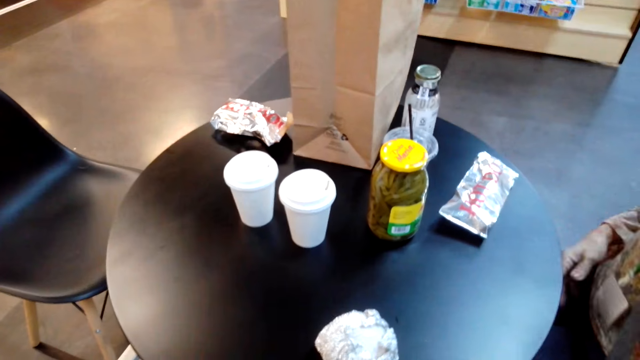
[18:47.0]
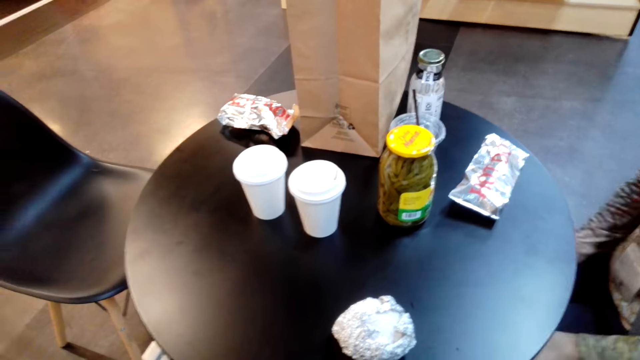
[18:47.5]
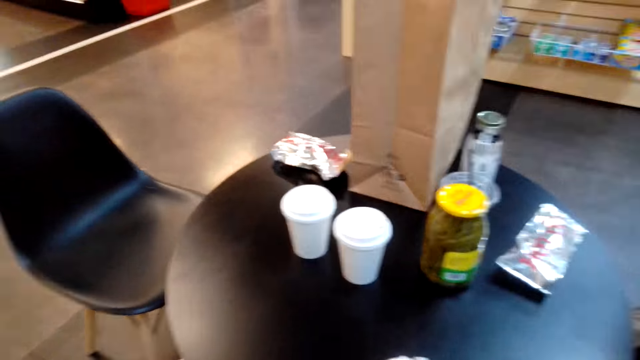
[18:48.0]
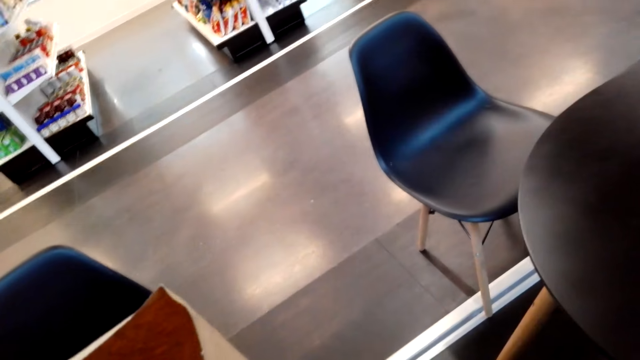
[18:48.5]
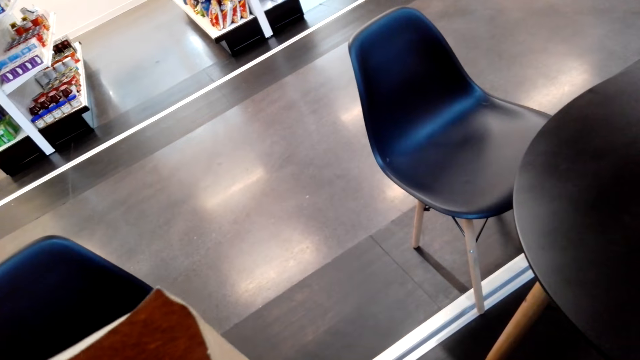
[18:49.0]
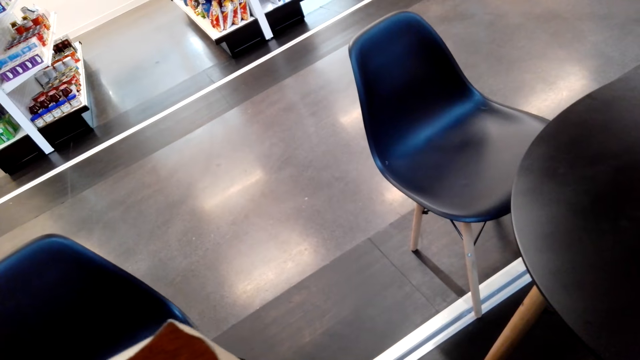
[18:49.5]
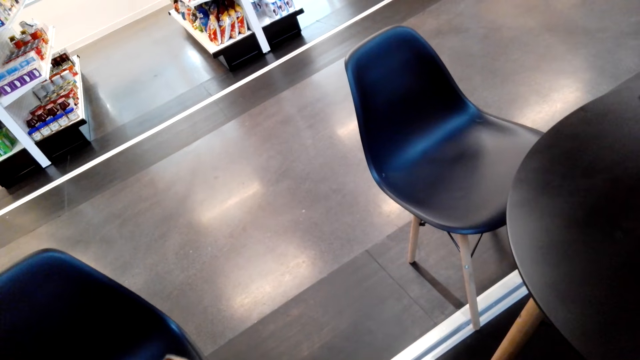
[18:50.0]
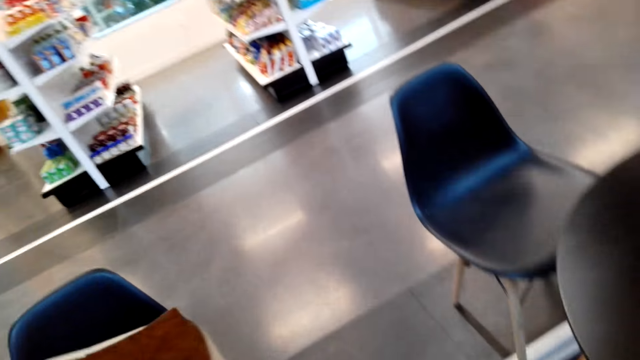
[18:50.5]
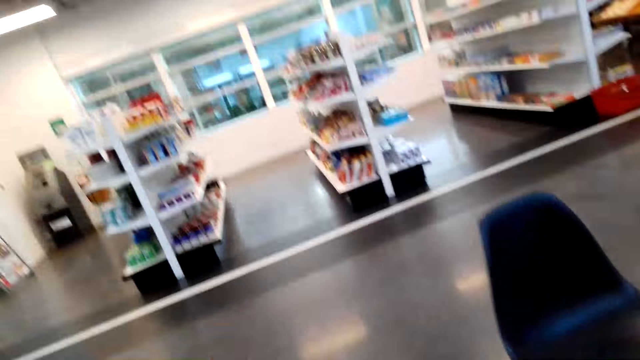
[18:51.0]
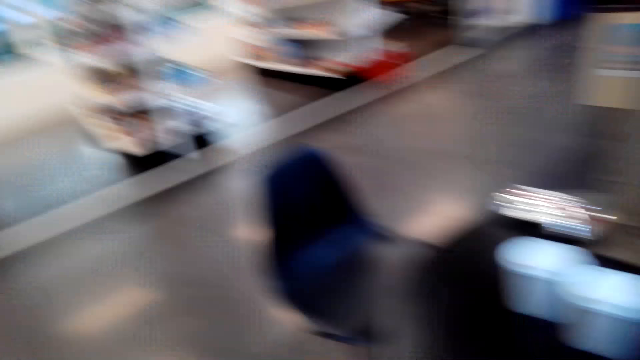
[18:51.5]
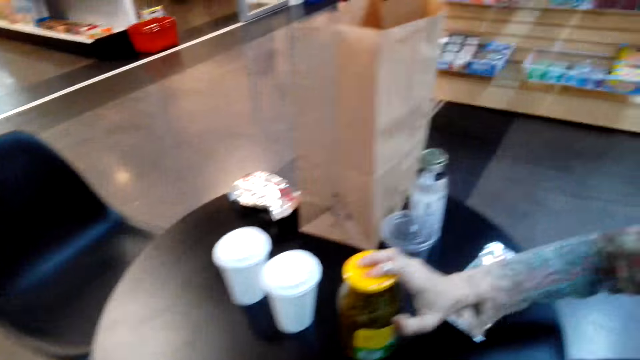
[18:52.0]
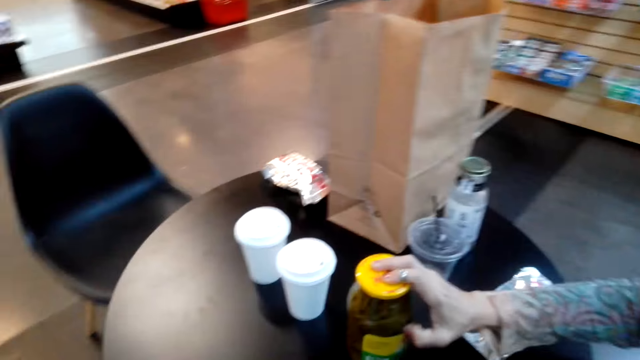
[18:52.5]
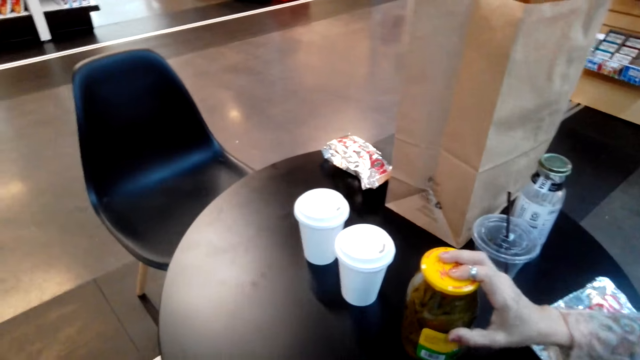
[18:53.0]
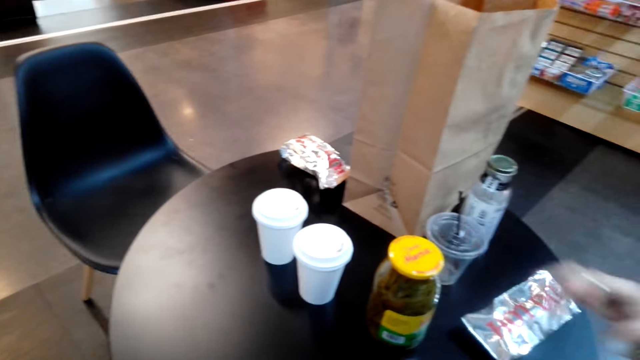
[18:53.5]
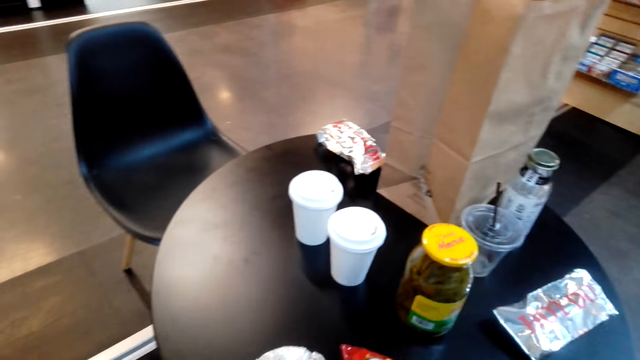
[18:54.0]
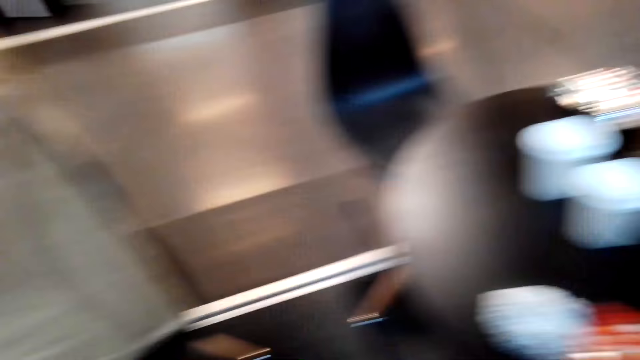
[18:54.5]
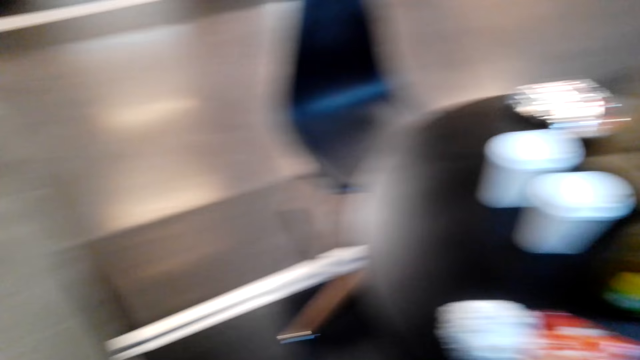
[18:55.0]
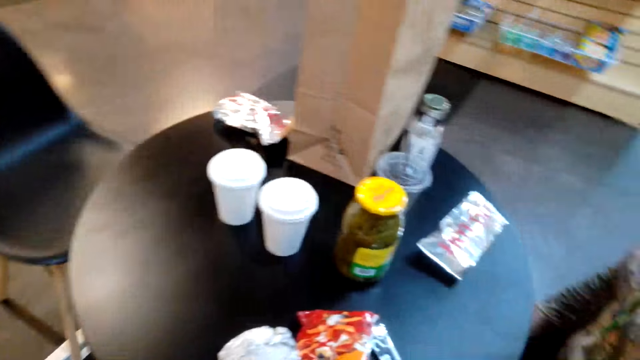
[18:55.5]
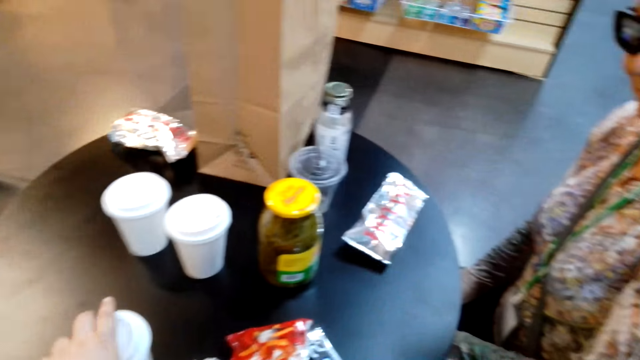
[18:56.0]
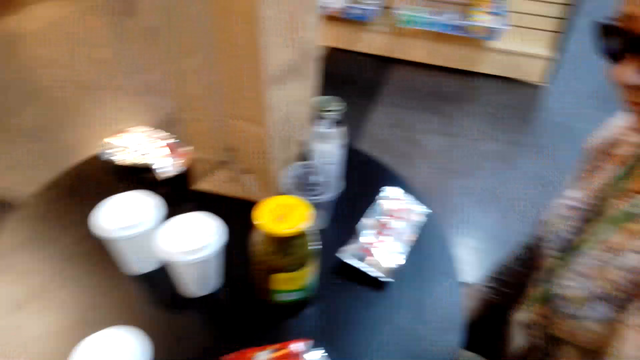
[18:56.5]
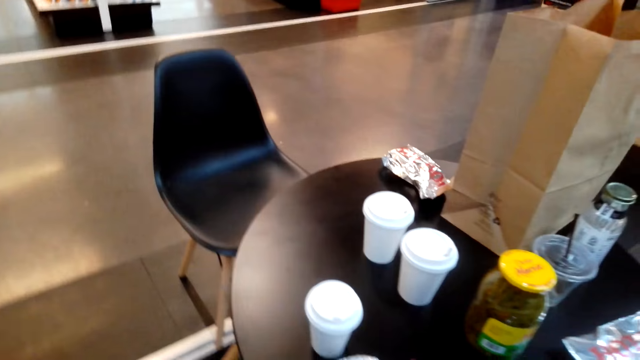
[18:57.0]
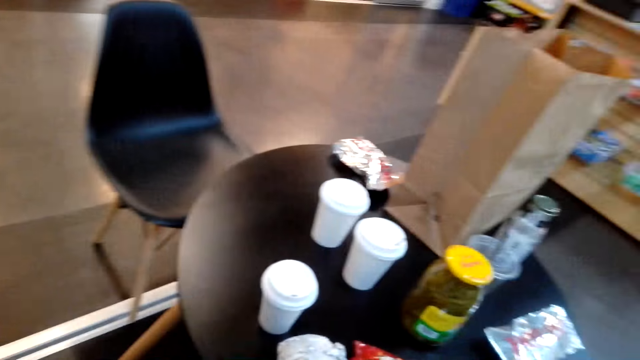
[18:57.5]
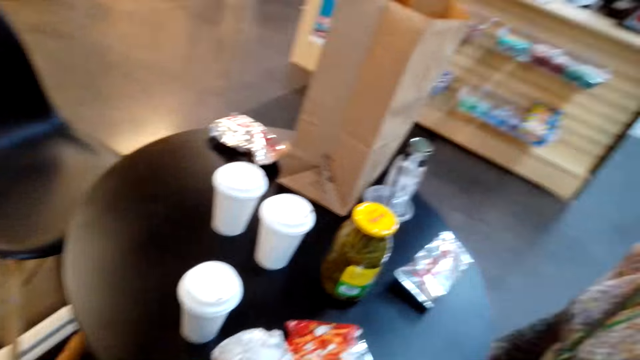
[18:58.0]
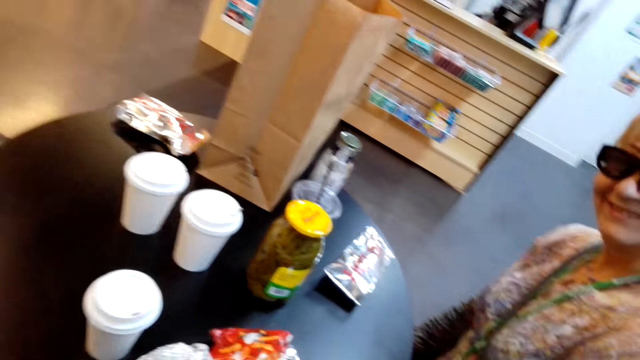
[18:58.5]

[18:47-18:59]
A lady touches a packaged container.

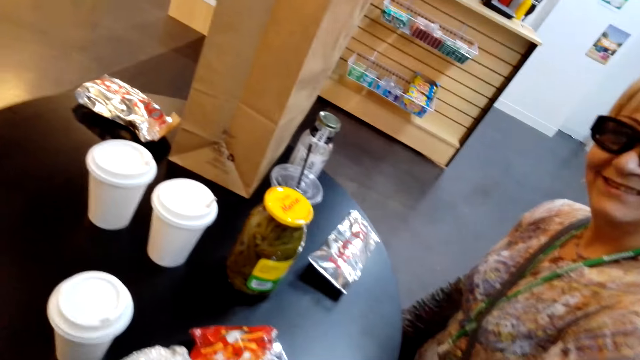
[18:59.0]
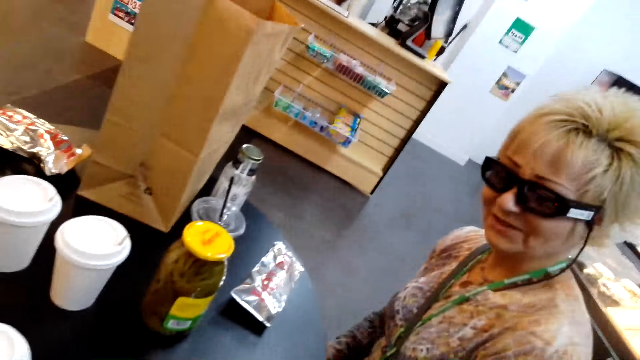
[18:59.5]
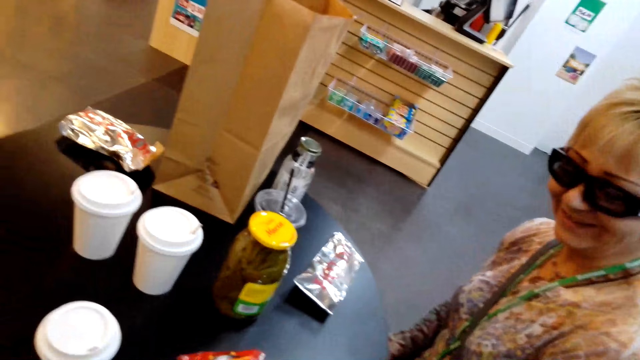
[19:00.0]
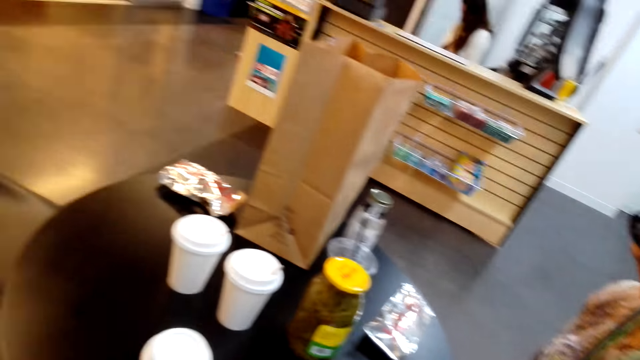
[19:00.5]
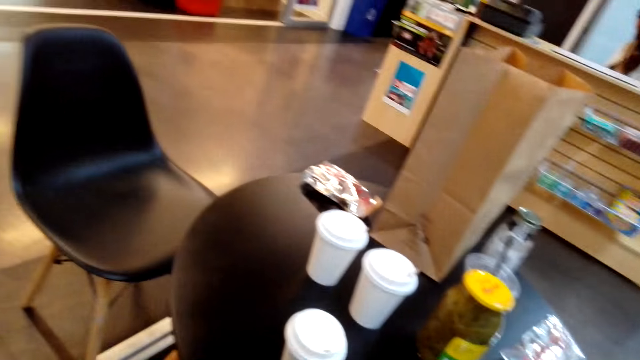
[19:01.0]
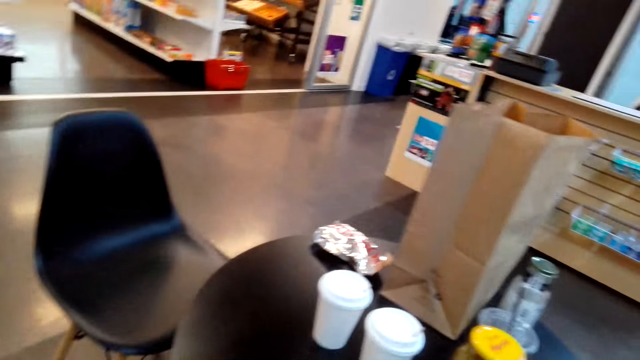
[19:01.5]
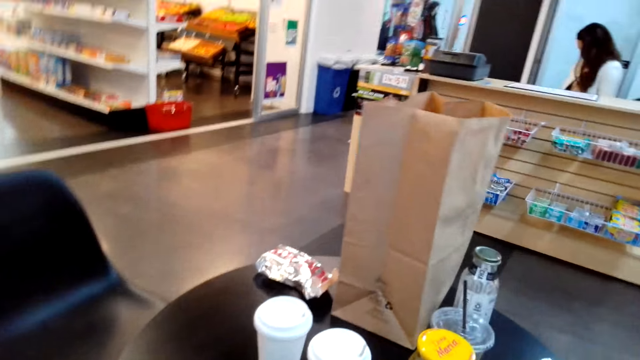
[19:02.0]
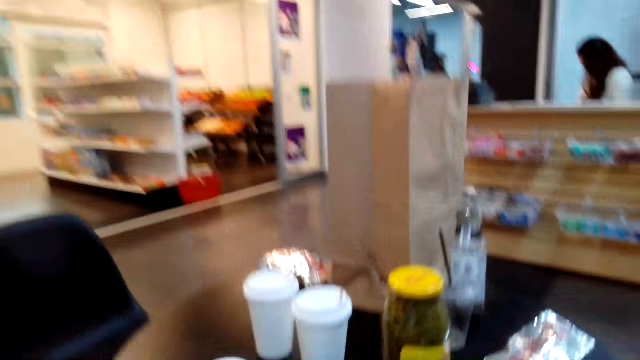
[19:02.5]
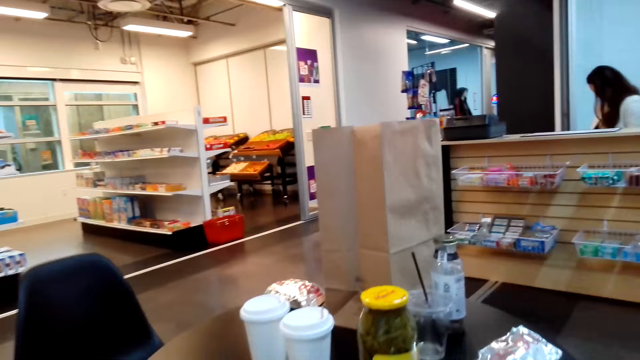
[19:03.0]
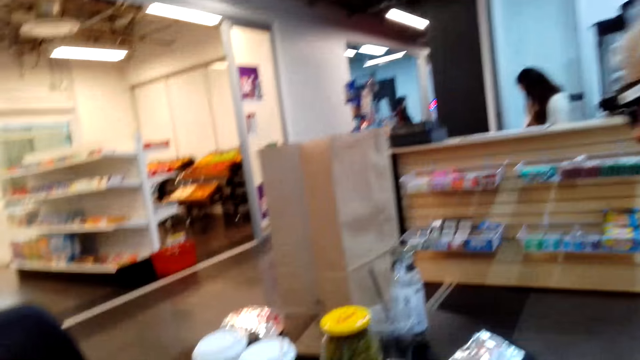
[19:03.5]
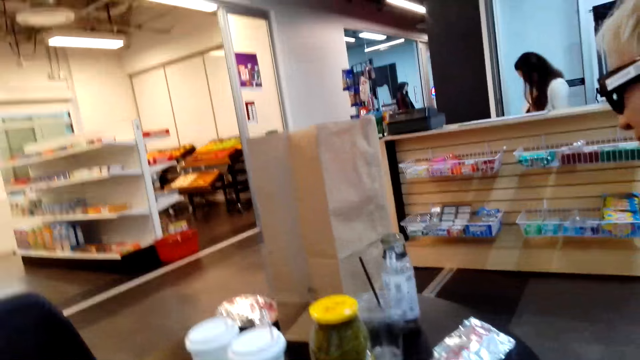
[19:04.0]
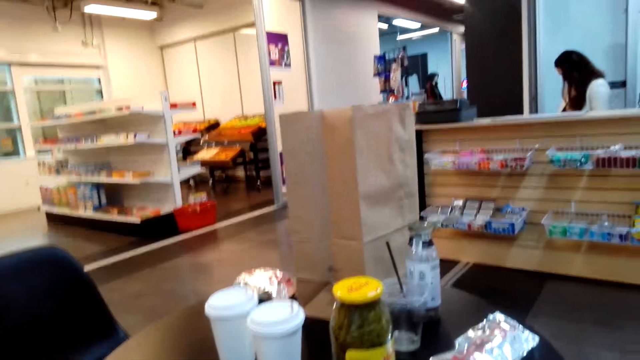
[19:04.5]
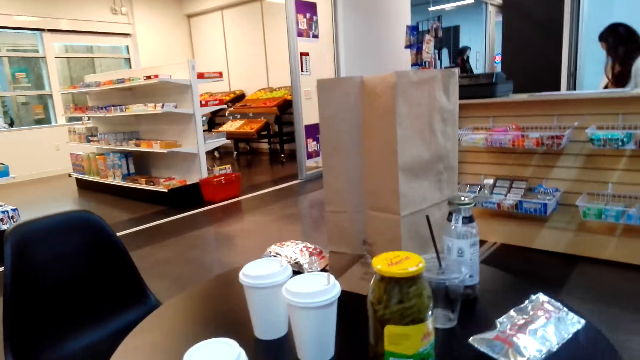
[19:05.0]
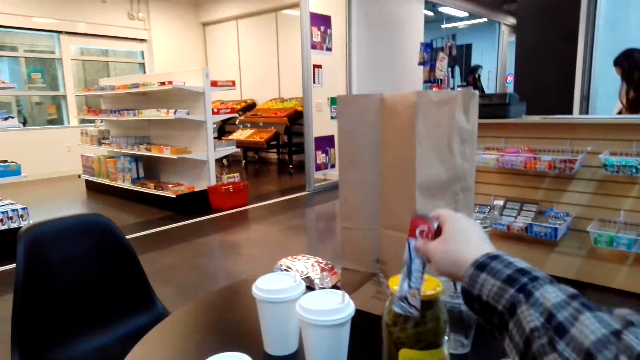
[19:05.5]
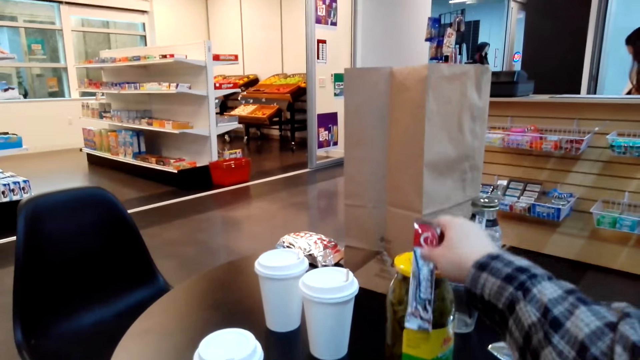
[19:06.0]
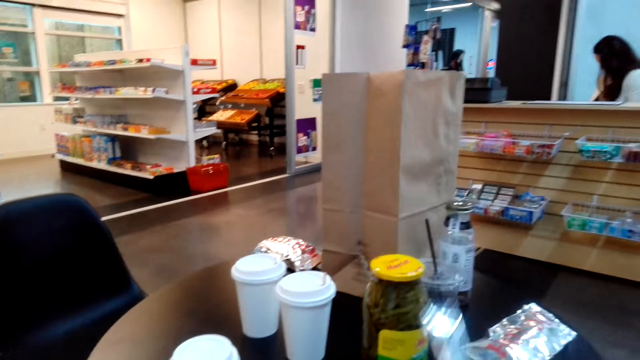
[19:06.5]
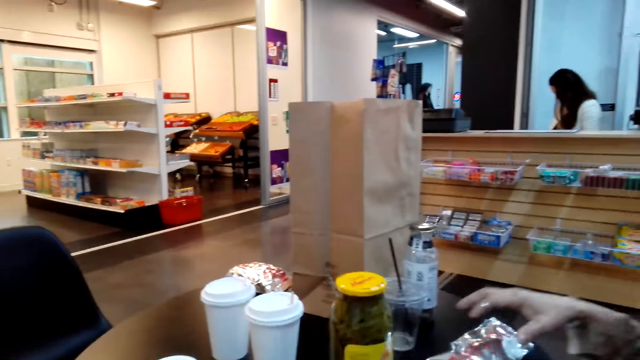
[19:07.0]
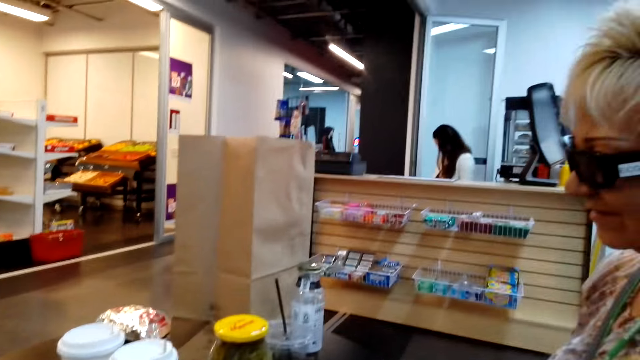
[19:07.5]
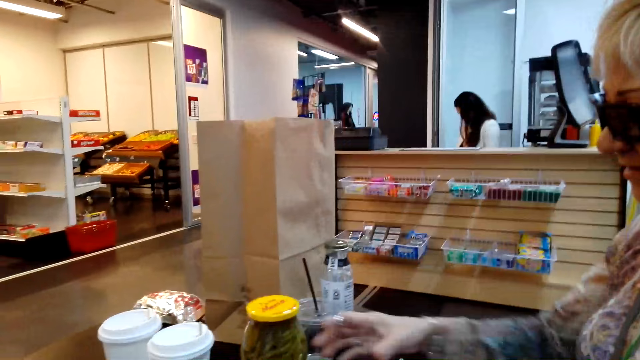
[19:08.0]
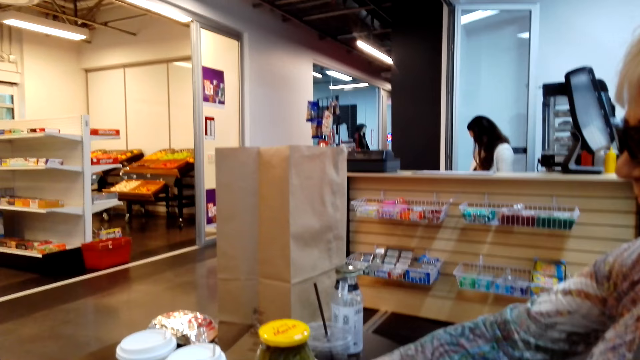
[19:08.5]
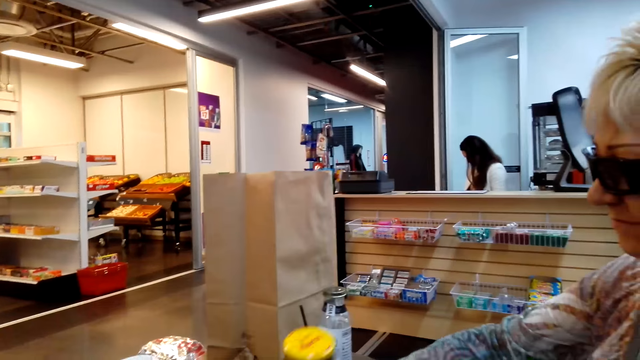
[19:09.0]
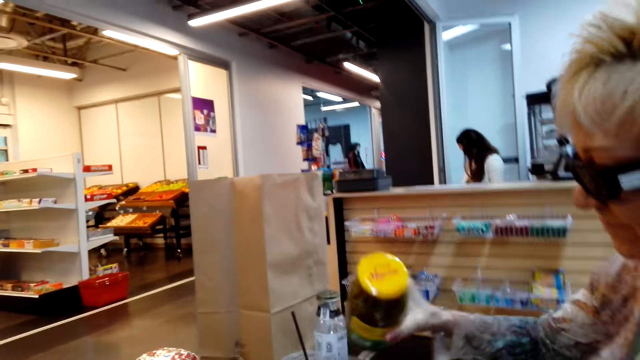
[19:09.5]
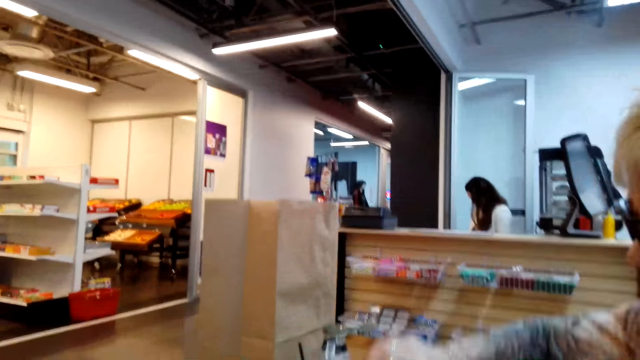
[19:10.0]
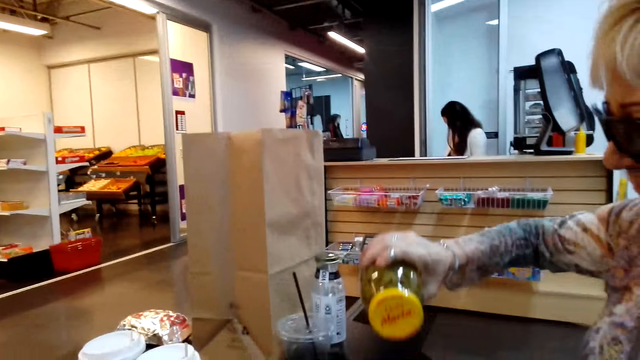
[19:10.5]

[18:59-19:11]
The camera wearer raises something. A lady touches something. The lady picks up a packaged container.
